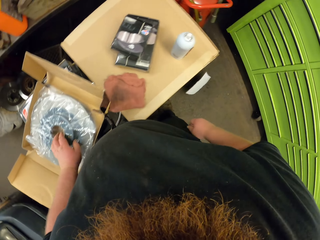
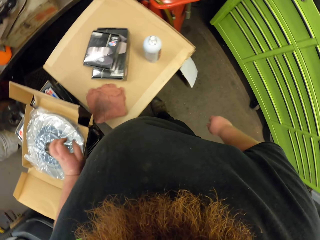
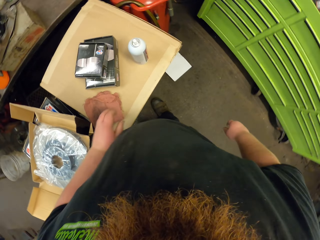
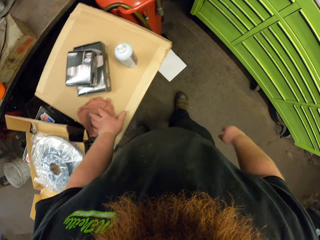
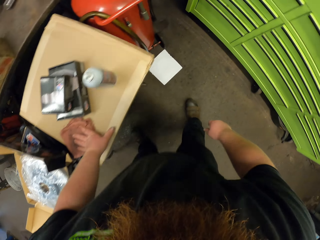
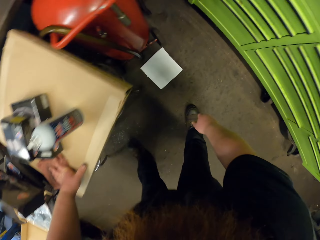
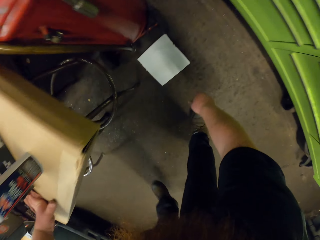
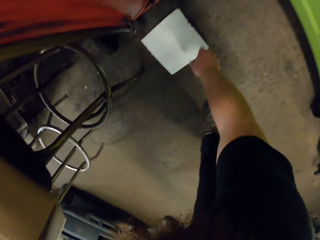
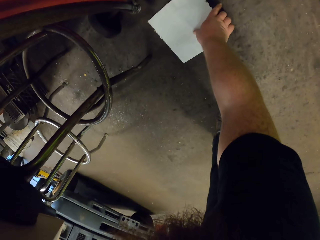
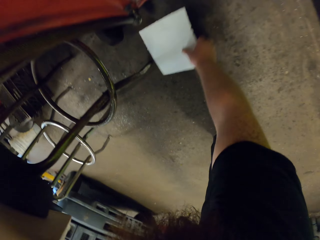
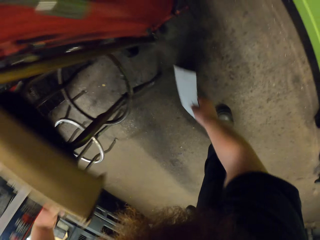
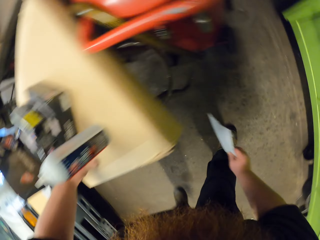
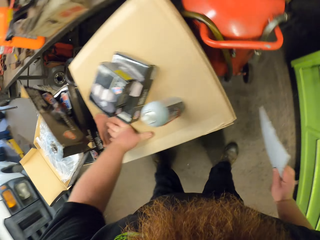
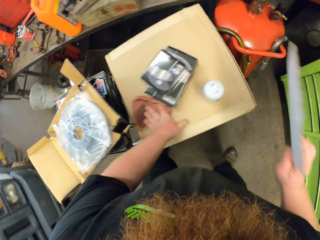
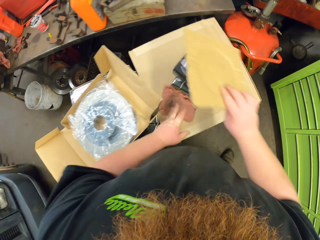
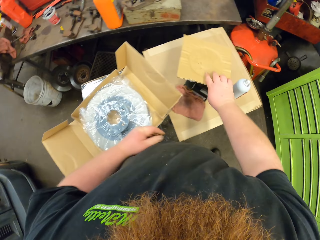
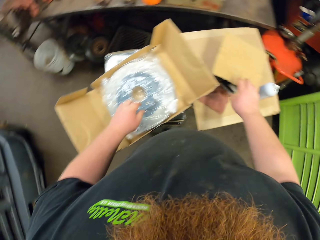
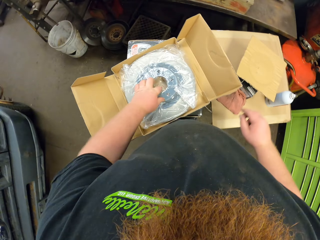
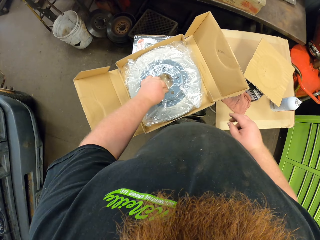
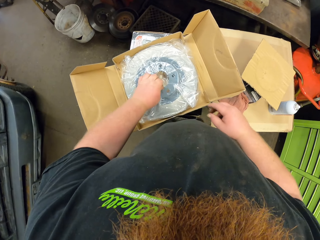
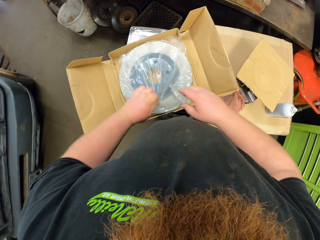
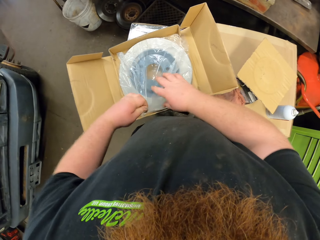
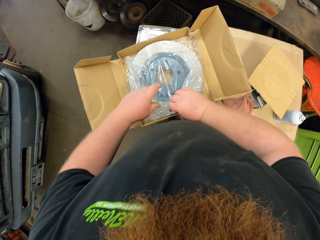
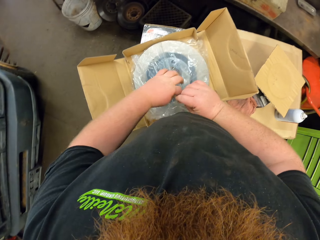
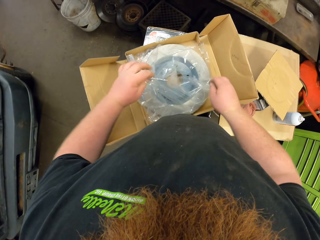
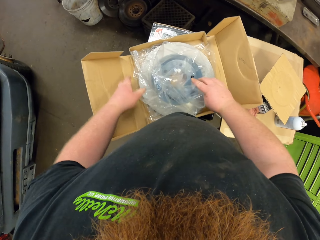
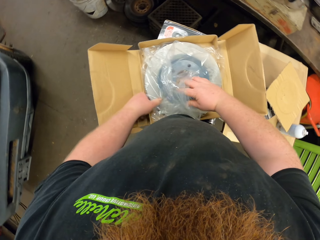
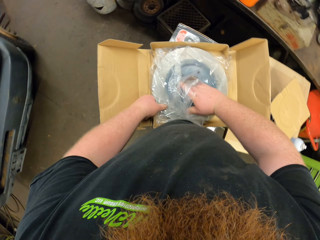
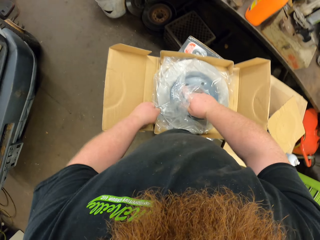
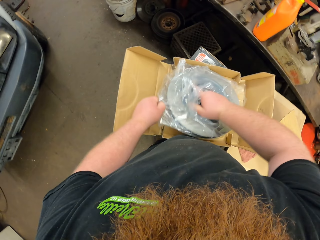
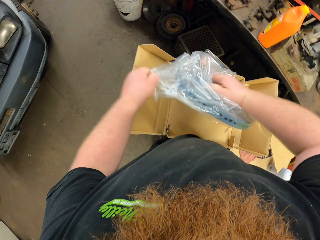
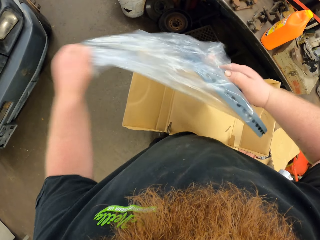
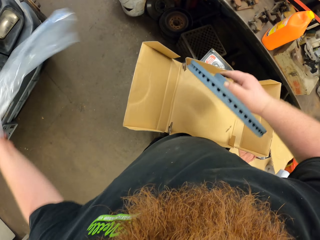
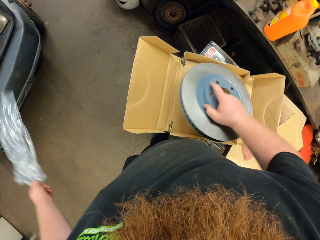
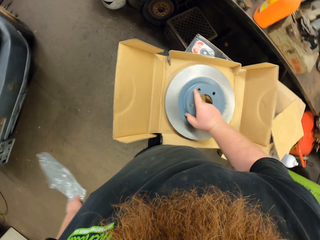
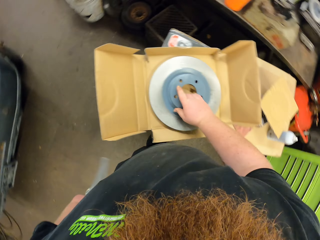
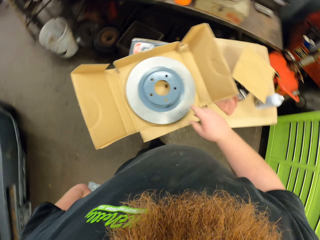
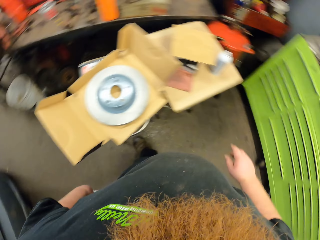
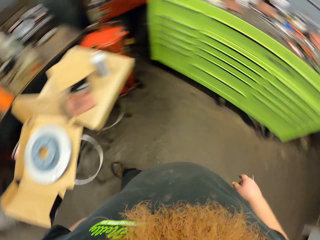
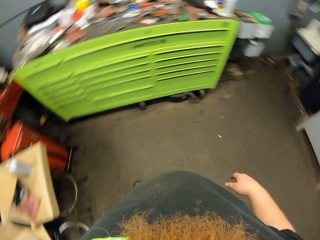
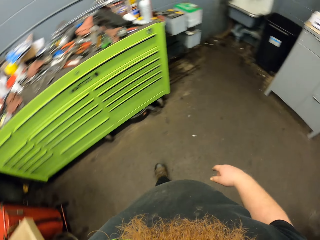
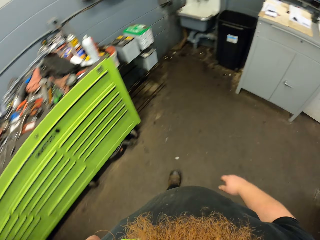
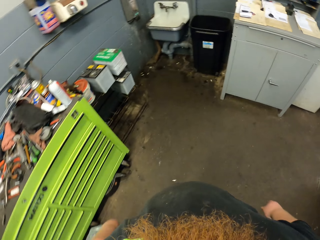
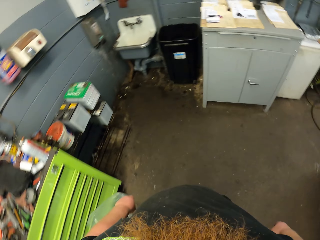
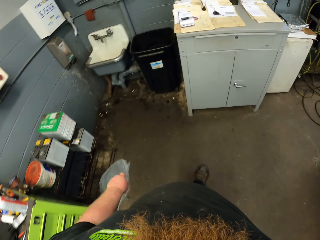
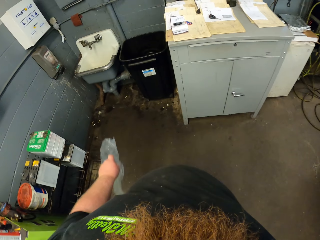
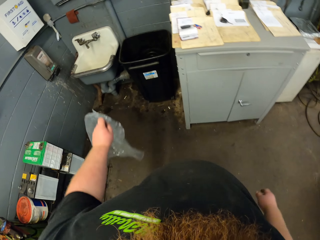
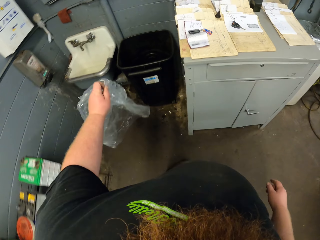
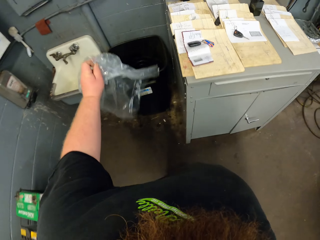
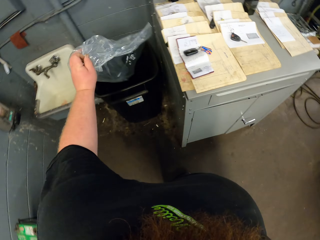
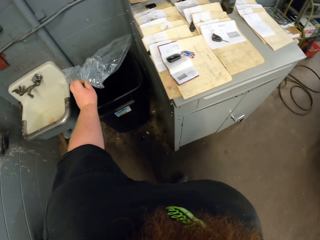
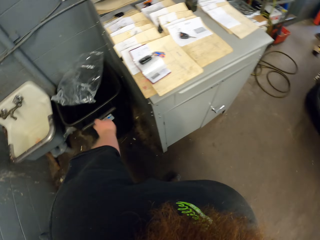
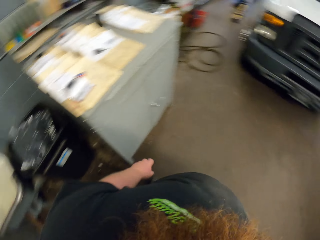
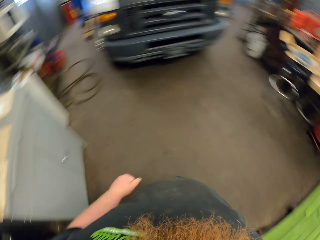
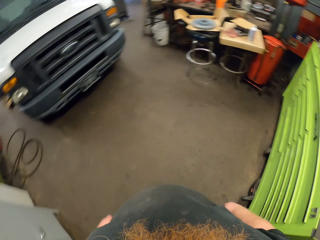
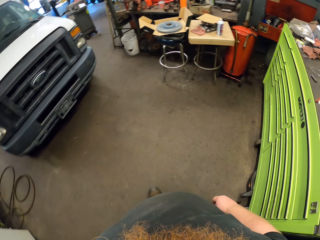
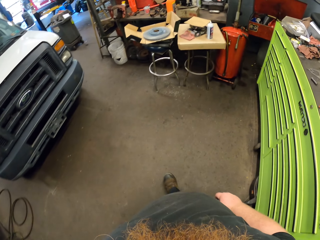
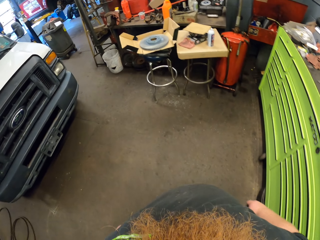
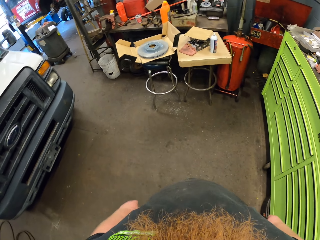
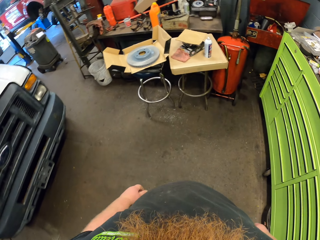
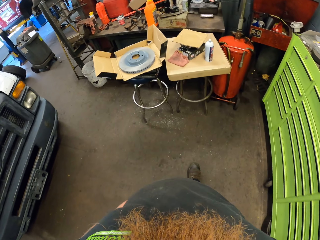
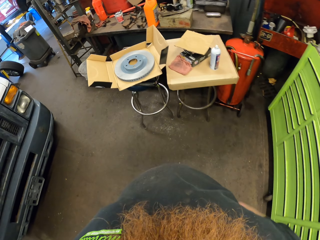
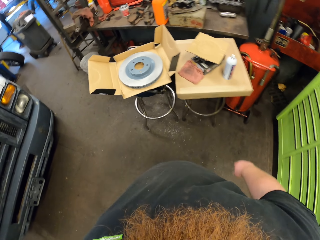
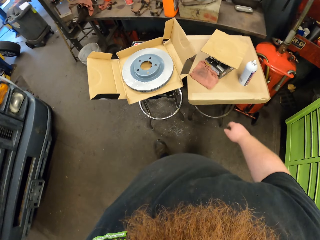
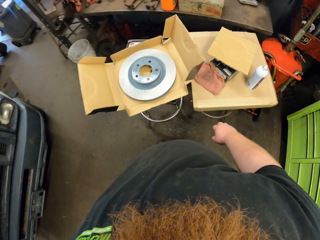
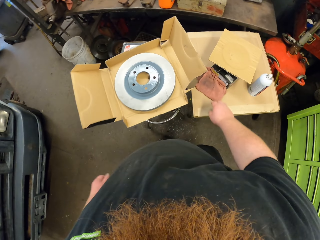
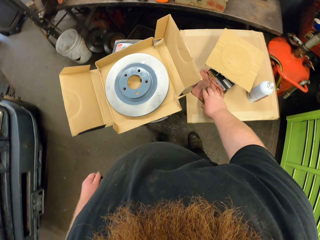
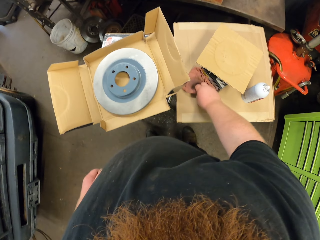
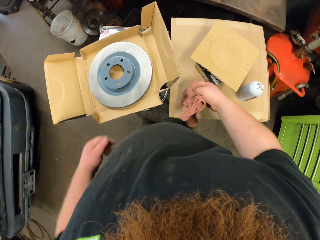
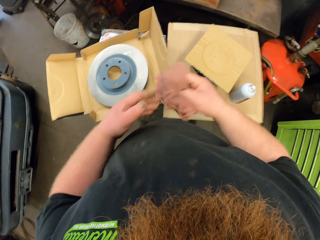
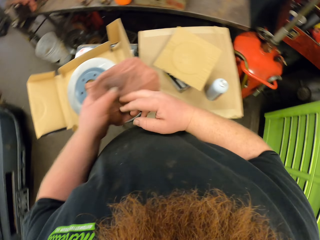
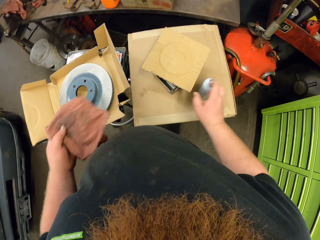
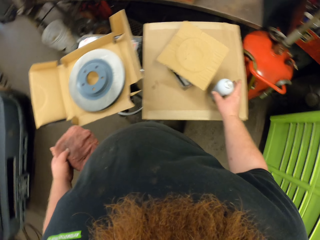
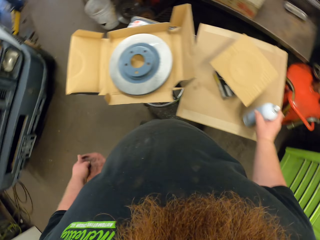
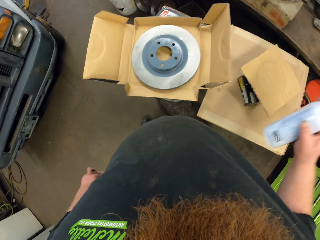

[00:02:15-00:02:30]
The camera wearer bends. They pick up a piece of paper or carton from the ground. They put the piece of paper on the table. They open the plastic bag. They remove the car quest platinum from the plastic bag. They put the car quest platinum in the box. They walk. They throw the trash in the litter bin. They walk in the garage. They pick up a hand towel from the table.

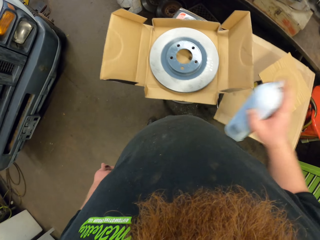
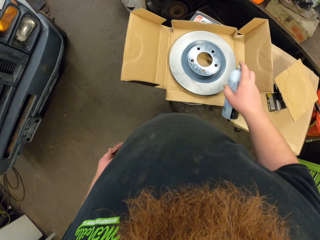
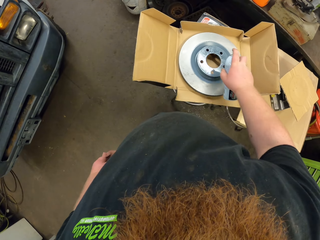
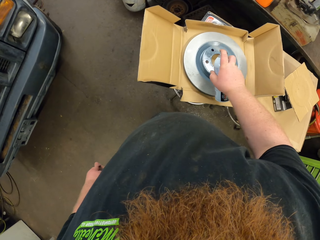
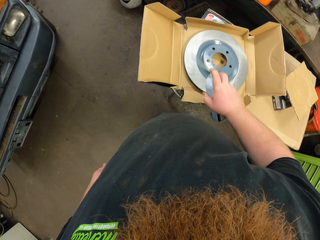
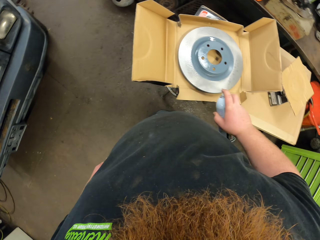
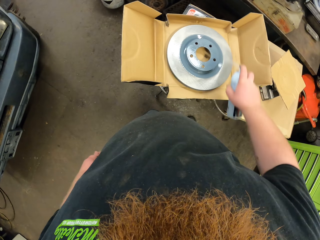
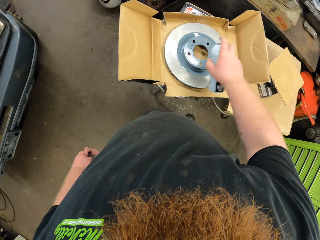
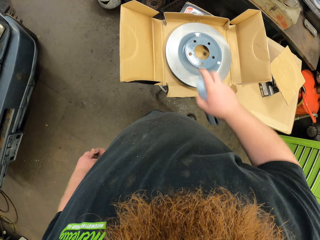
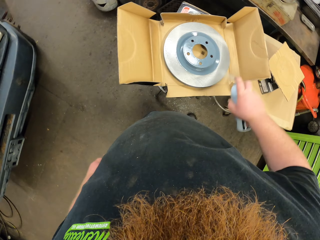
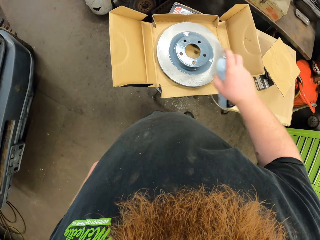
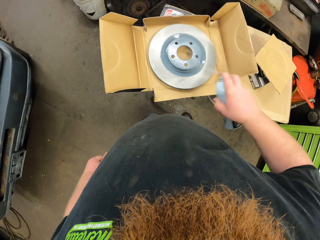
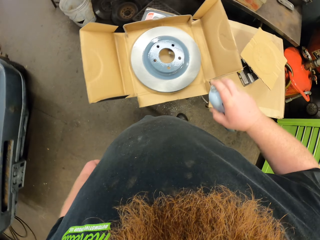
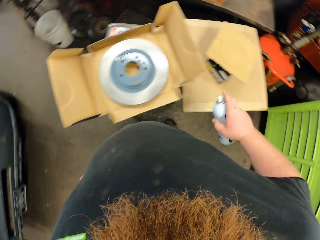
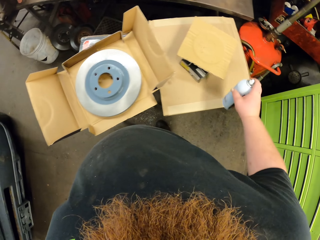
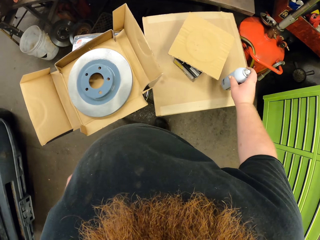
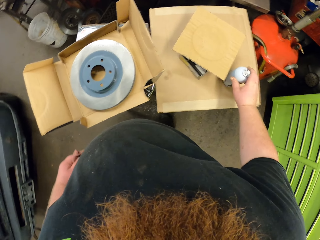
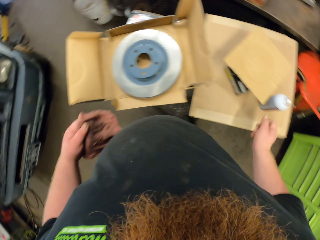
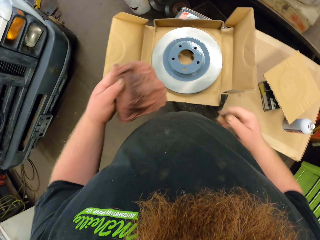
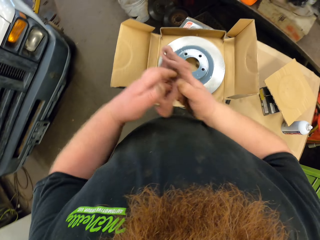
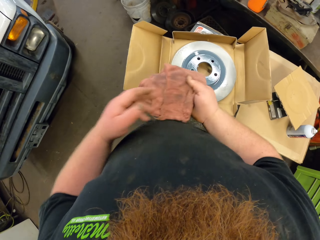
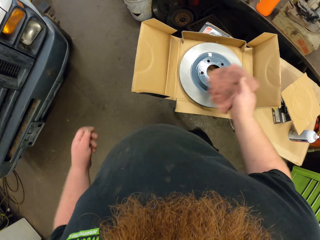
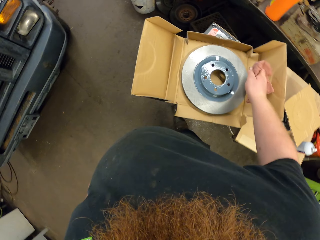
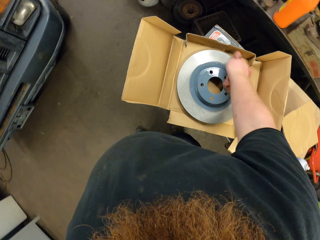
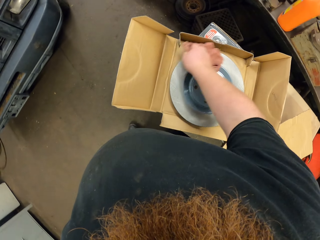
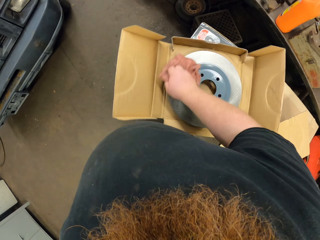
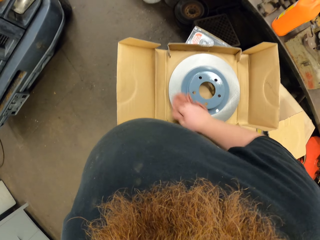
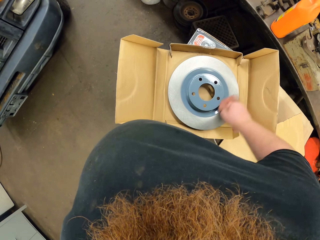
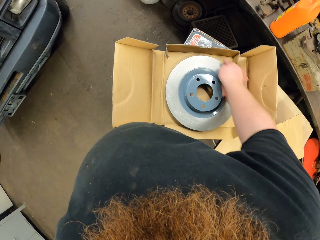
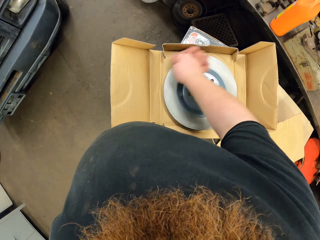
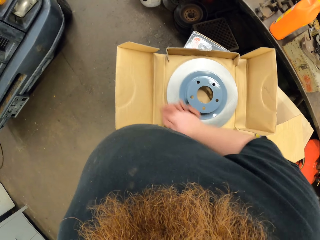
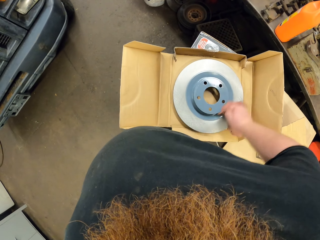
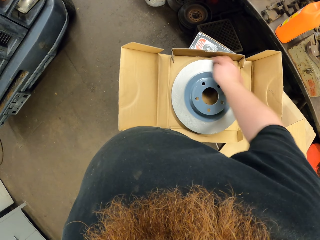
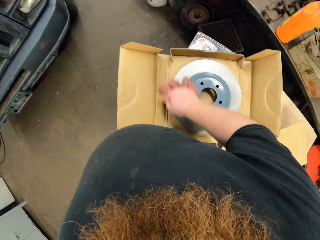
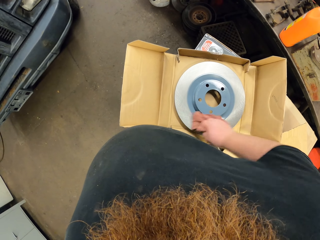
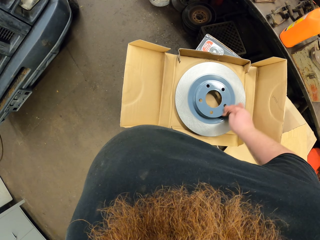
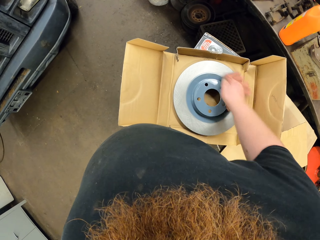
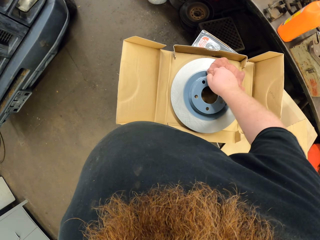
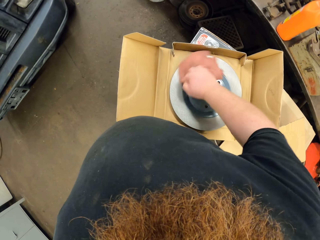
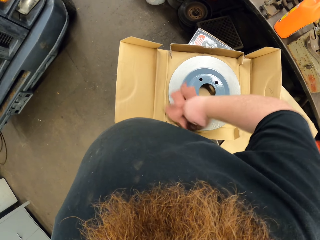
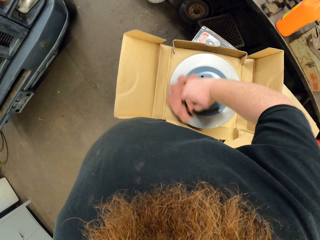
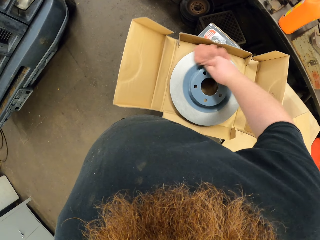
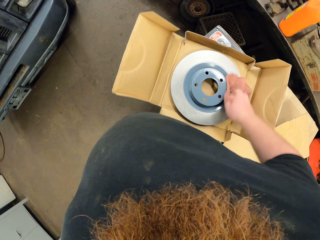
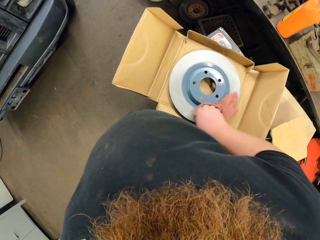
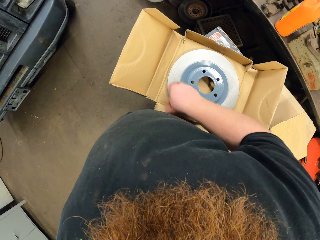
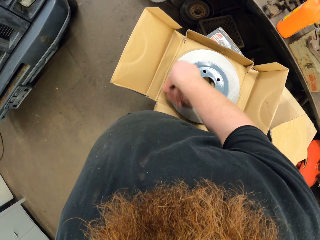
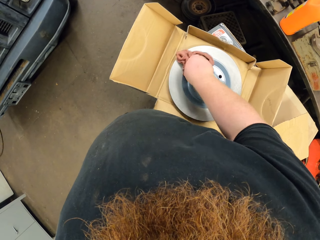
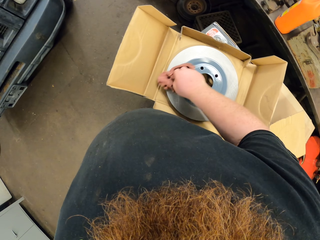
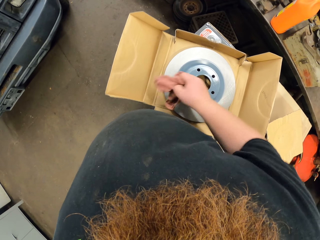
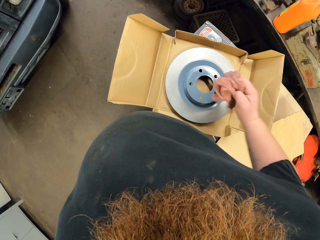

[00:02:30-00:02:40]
The camera wearer picks up a spray. They spray the car quest platinum. They put the spray on the table. They put a towel on the right hand. They wipe the car quest platinum with the towel.
